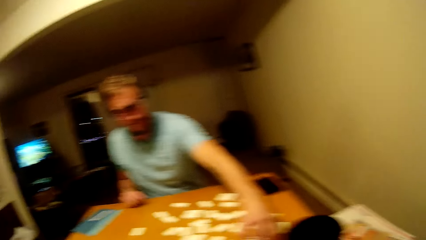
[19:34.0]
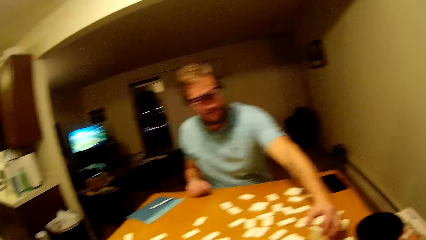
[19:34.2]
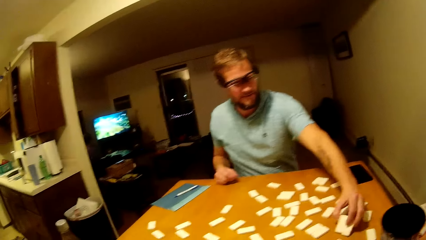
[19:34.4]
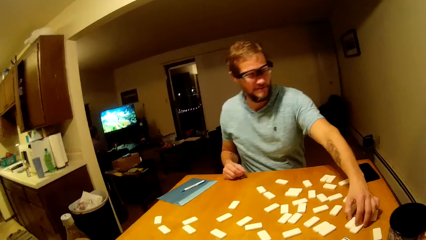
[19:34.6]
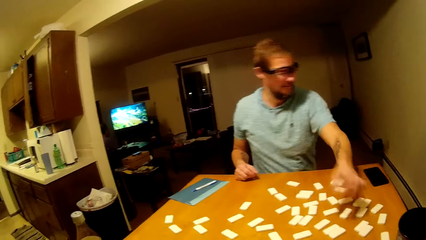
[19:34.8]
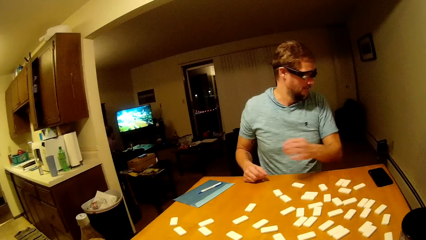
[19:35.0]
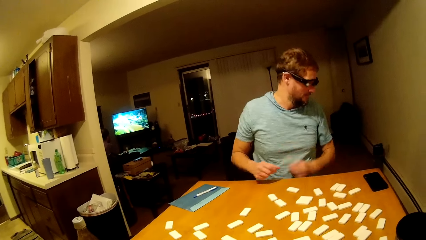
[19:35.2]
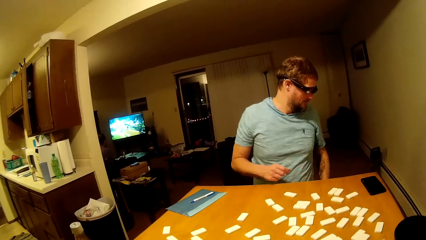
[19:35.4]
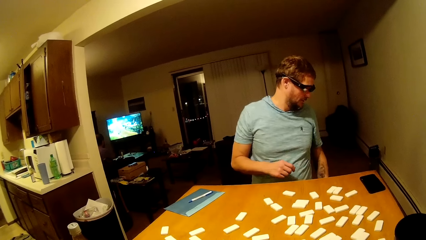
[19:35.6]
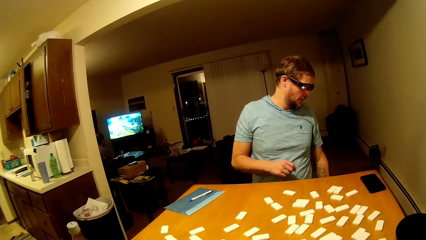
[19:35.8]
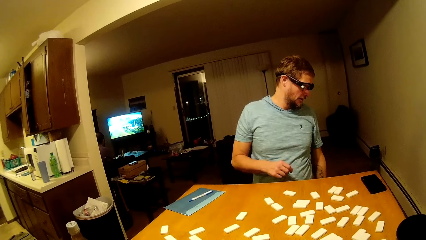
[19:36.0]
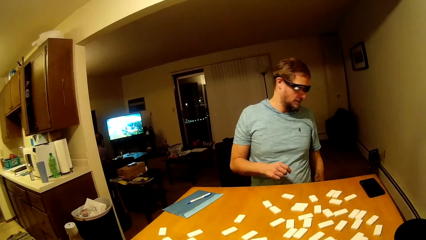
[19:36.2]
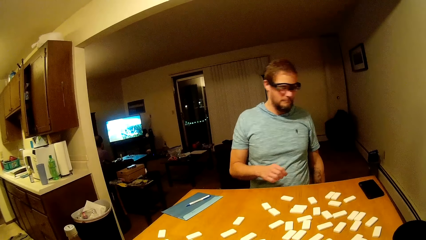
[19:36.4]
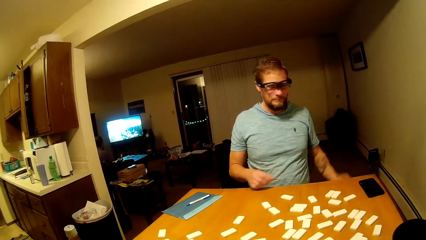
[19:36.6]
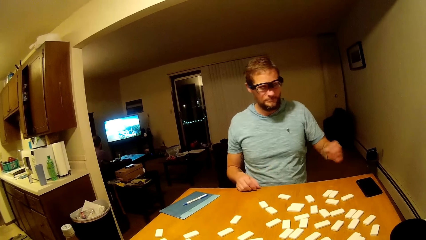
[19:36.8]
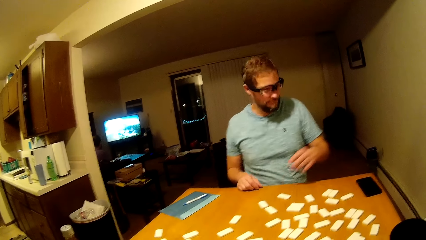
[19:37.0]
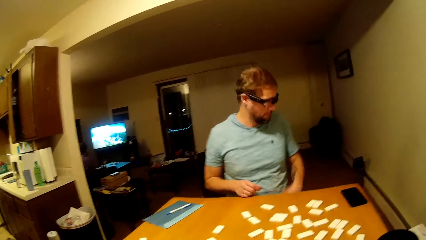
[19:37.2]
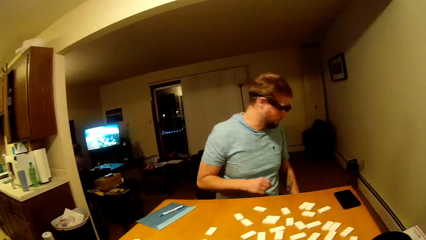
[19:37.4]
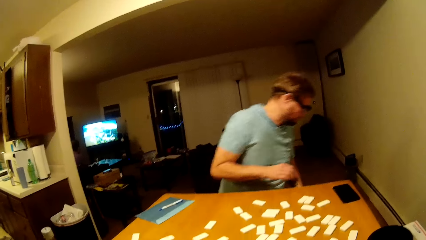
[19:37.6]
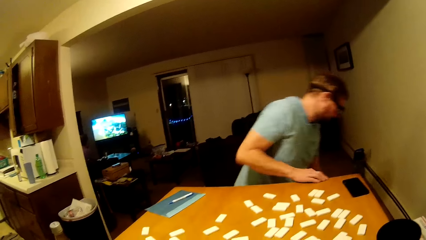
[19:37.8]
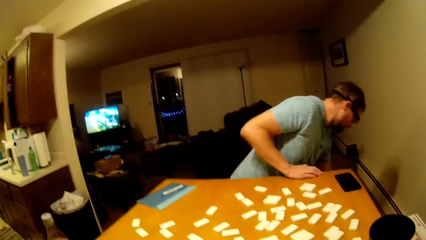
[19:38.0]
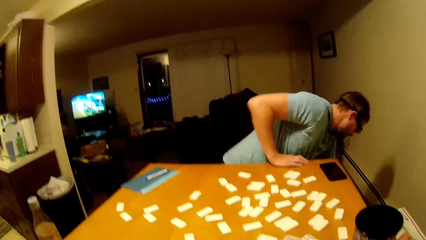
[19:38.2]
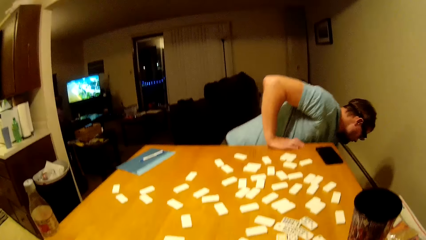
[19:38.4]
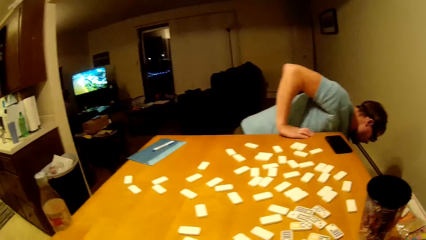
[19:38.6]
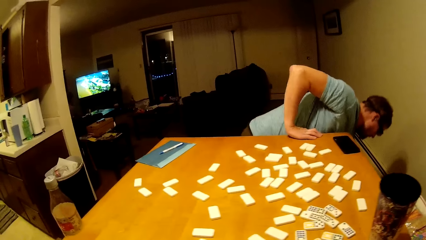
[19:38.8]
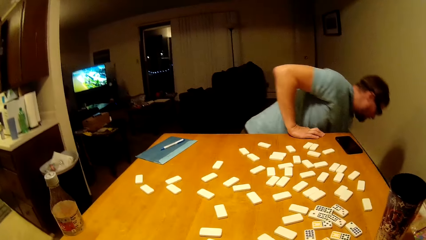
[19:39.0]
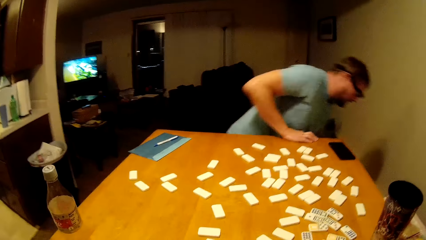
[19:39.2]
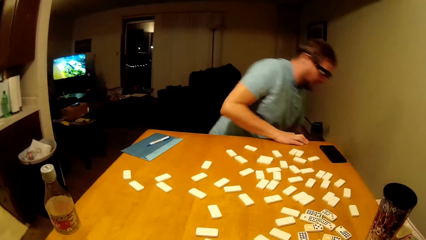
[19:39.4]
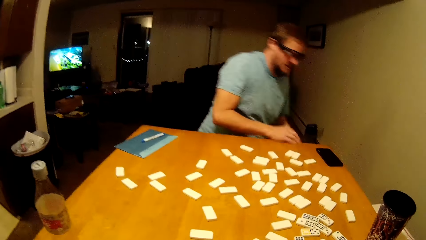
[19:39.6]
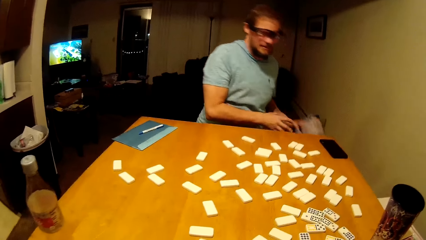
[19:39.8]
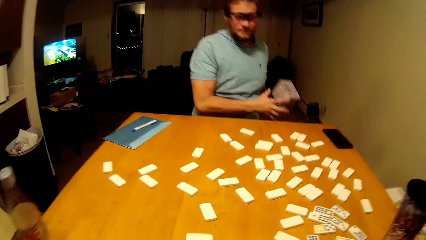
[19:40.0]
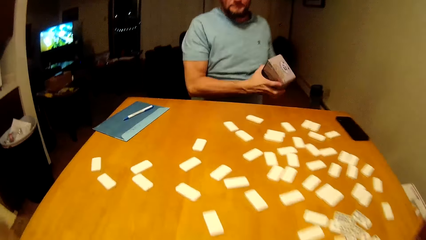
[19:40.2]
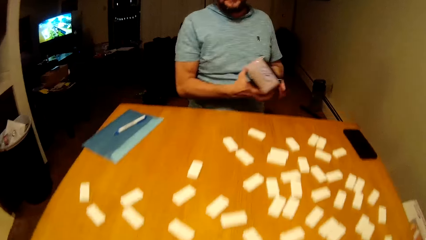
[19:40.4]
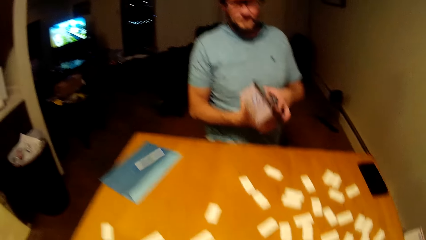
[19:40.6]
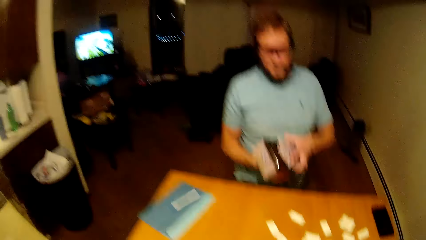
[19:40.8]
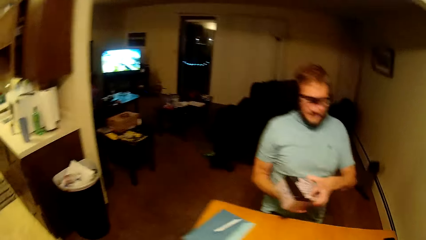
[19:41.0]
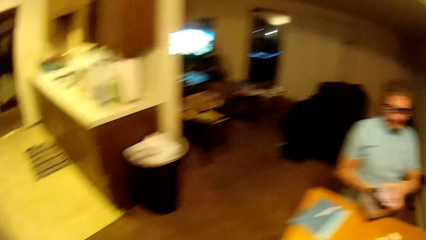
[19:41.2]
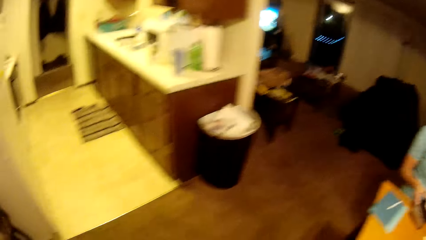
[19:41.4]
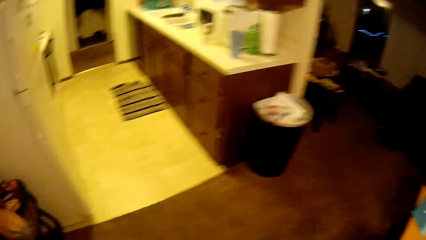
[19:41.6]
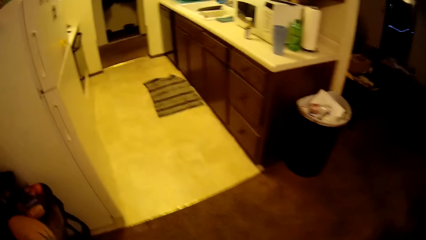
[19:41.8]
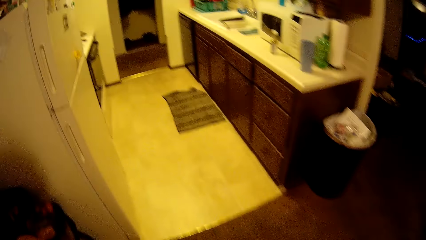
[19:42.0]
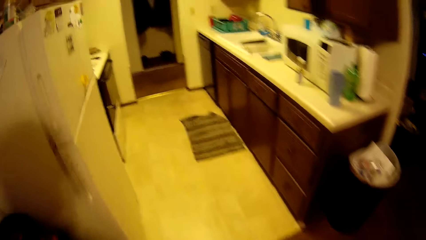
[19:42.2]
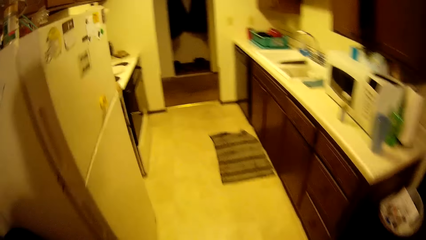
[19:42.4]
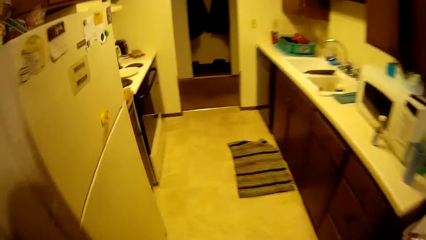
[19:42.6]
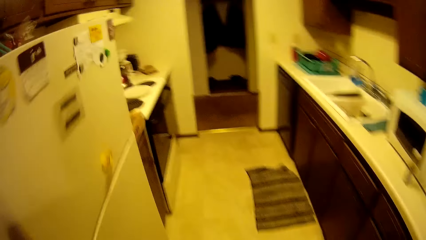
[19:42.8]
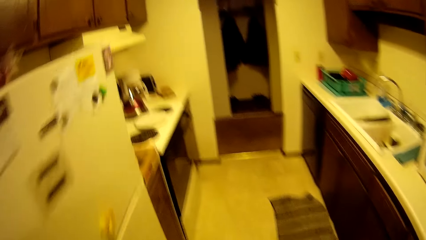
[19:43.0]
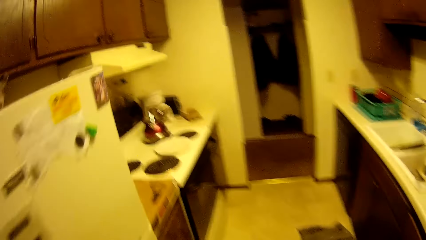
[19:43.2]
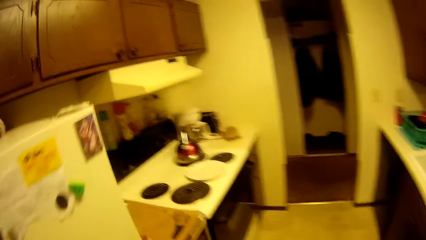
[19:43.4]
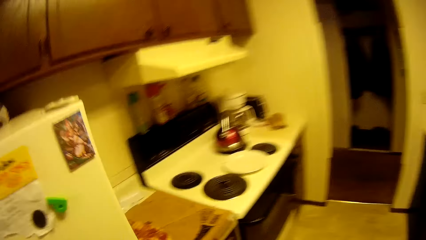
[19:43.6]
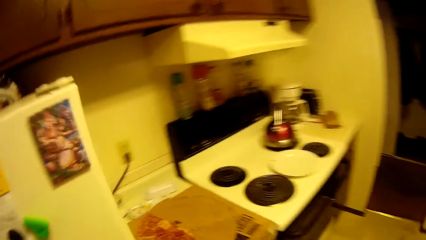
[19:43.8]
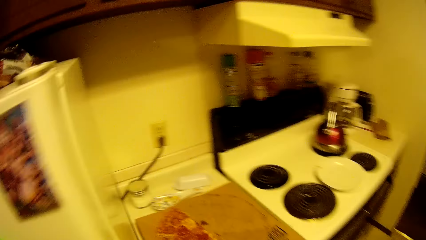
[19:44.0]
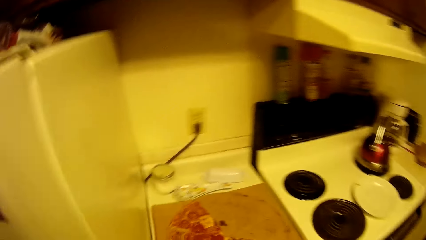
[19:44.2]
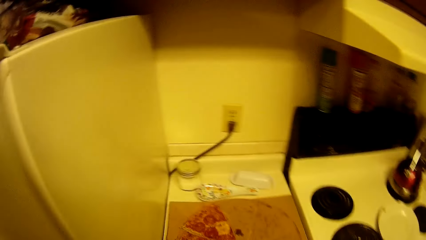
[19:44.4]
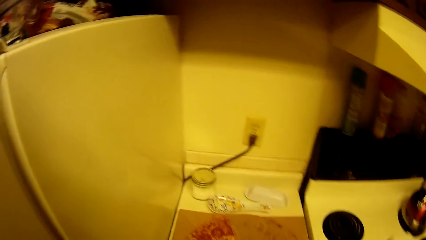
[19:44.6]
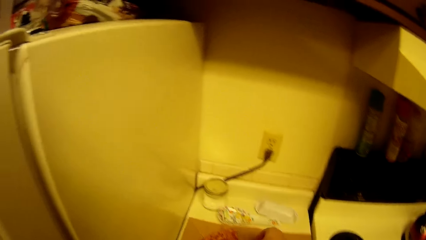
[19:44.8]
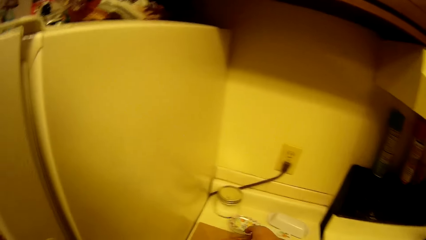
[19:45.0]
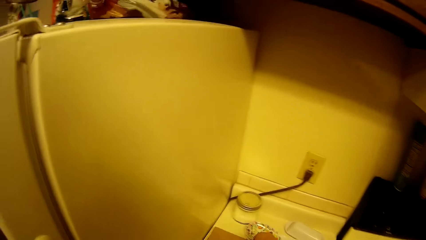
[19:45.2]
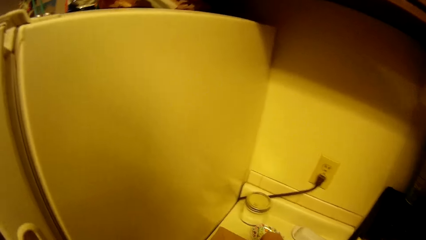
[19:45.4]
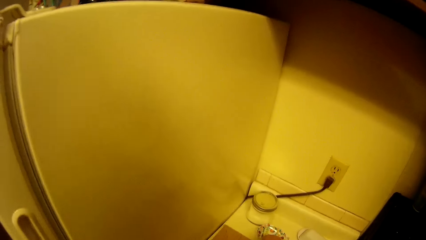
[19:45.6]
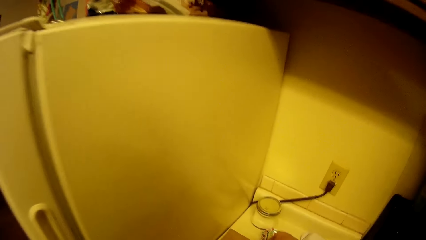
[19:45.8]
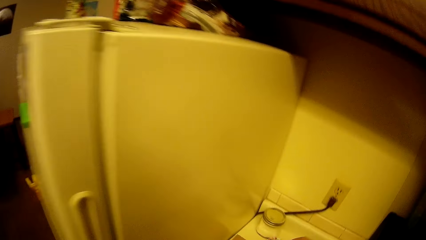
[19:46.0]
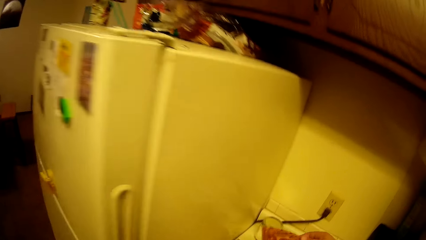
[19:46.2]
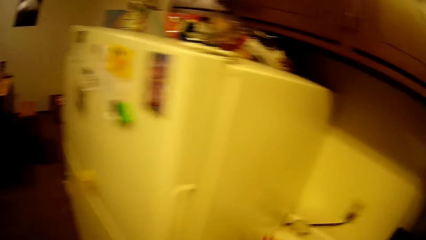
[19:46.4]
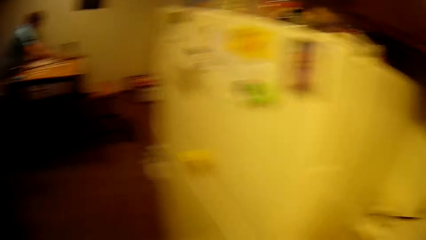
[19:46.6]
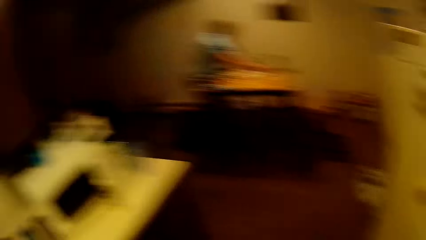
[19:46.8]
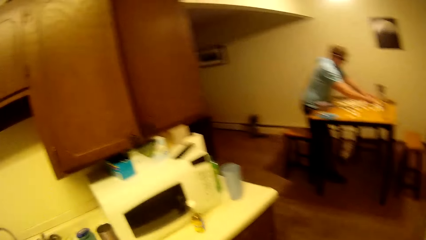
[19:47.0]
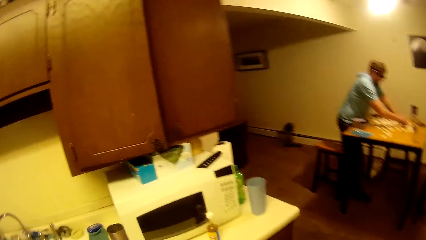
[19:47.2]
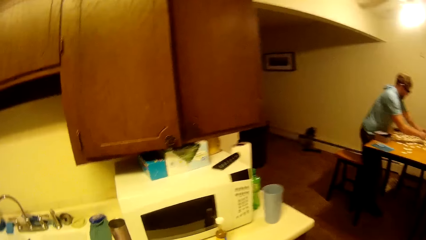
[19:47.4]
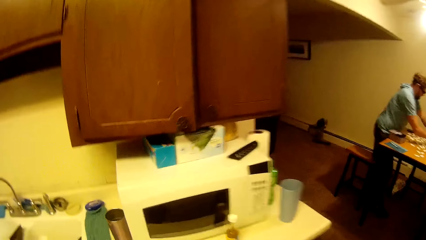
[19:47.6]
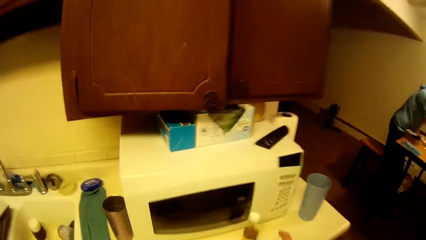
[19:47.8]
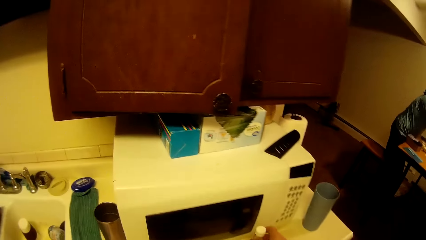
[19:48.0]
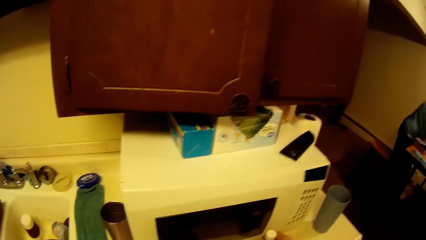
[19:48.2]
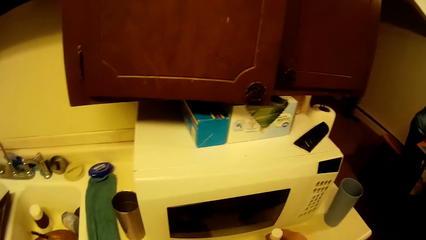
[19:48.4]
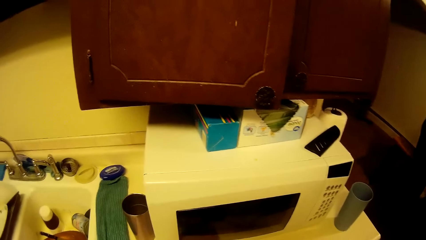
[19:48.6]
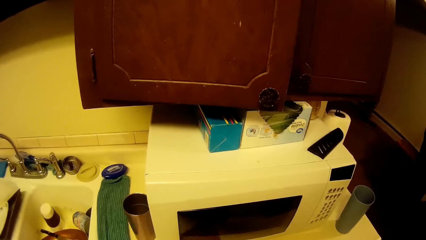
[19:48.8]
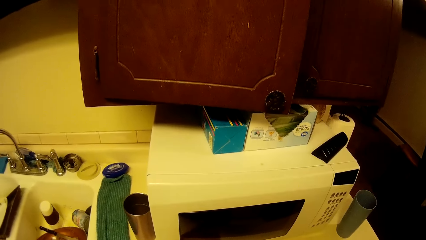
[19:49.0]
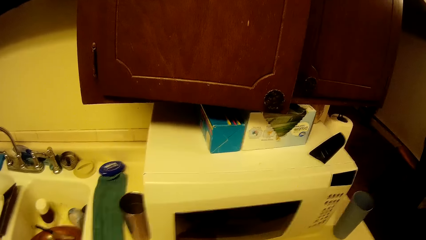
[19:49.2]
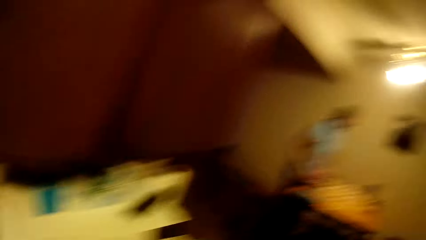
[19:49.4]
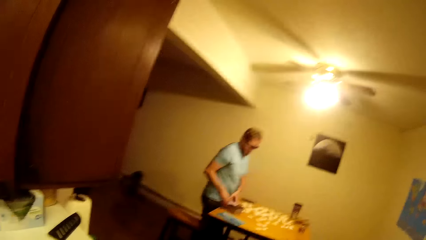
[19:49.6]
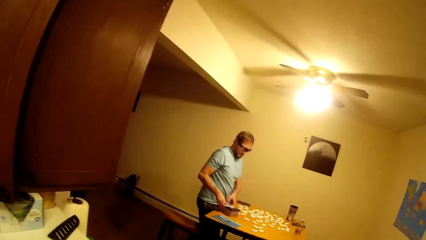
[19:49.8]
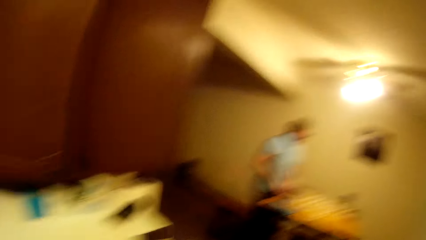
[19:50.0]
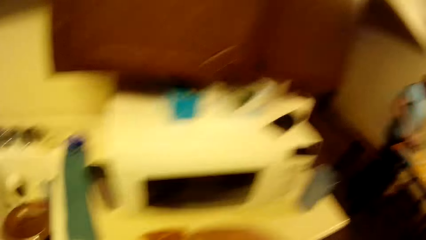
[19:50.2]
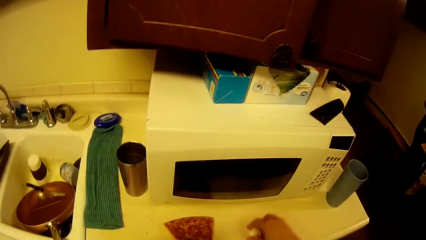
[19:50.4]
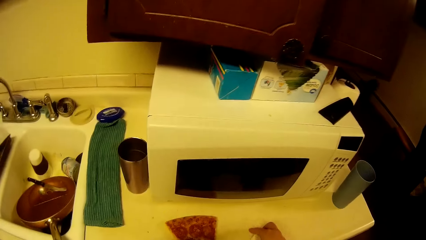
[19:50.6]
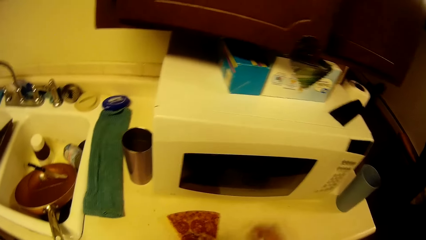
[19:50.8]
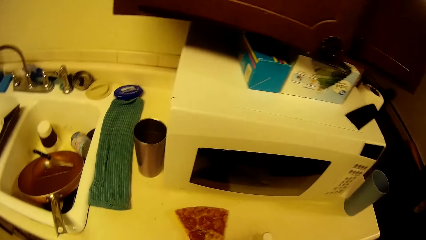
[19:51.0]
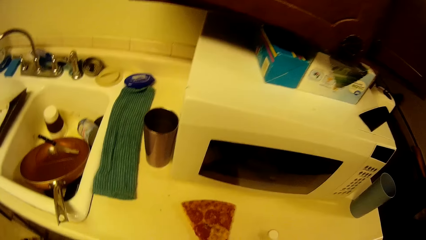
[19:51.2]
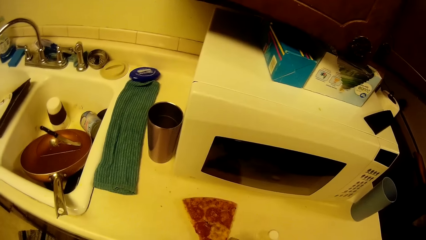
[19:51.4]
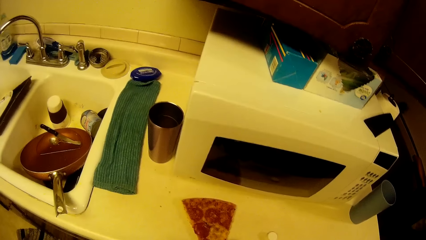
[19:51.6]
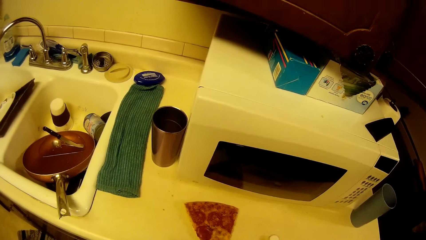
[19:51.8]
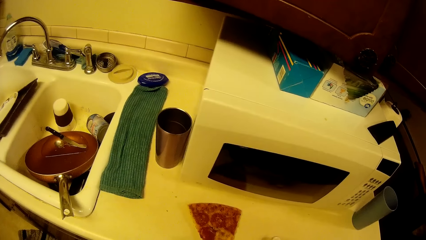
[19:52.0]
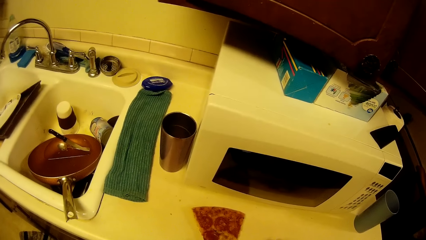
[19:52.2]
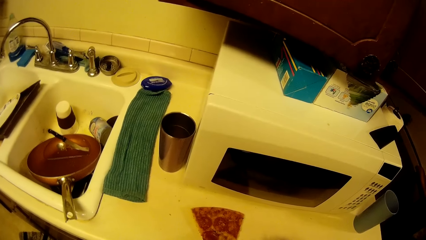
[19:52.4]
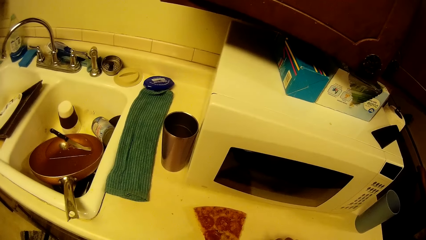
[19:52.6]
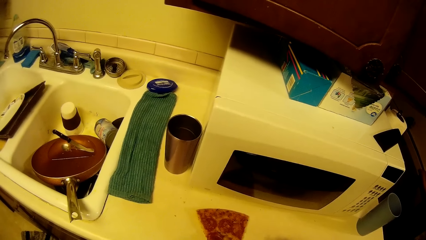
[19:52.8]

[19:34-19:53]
The camera wearer looks around. A man bends down. The man picks a box from the floor. The camera wearer moves around. They pick a pizza slice. They move around. The man arranges dice on the table. The camera wearer puts down the pizza.
